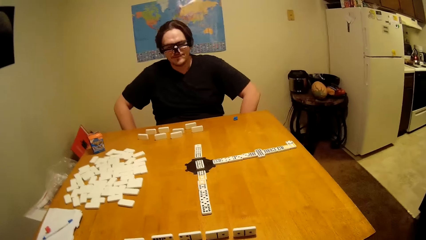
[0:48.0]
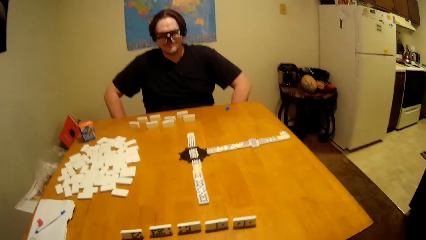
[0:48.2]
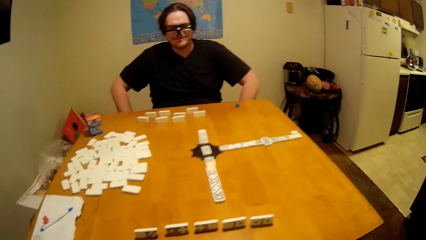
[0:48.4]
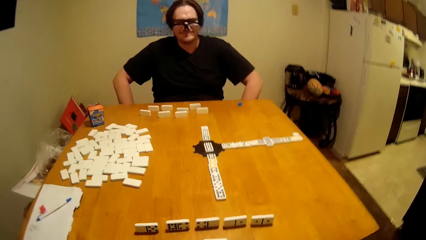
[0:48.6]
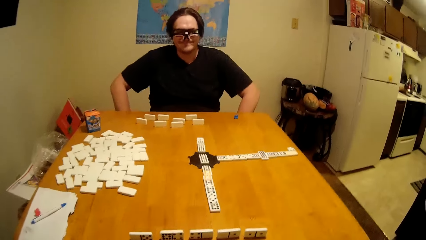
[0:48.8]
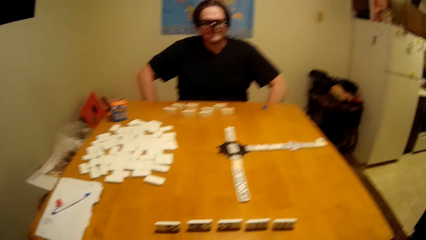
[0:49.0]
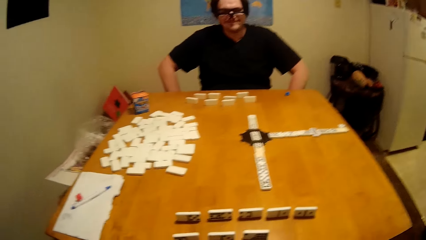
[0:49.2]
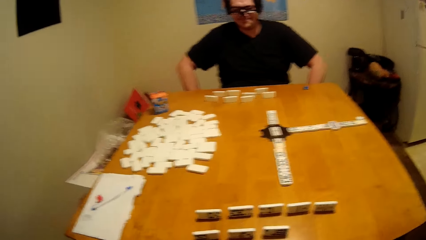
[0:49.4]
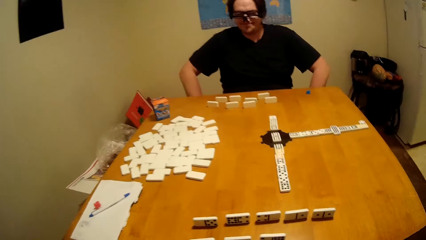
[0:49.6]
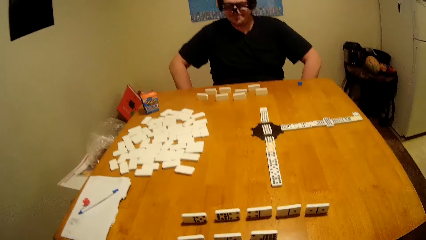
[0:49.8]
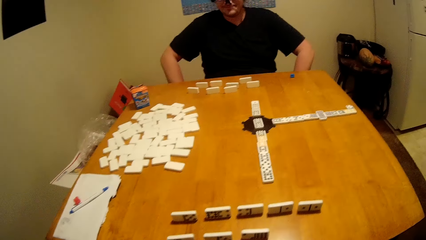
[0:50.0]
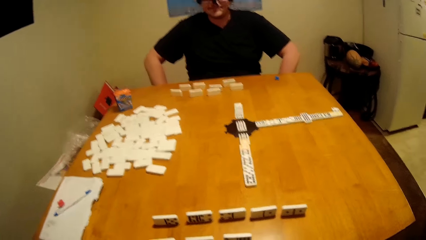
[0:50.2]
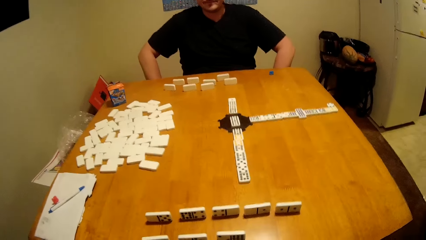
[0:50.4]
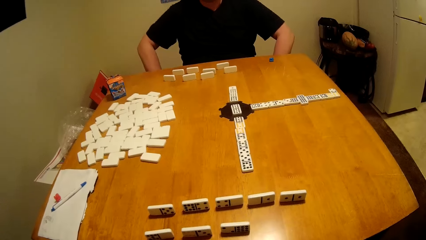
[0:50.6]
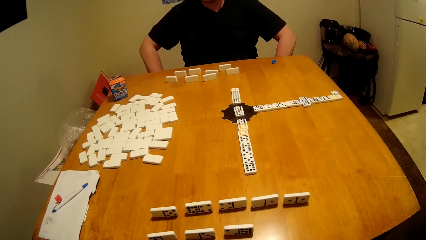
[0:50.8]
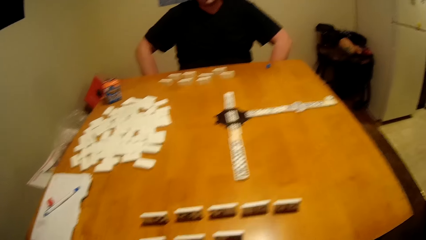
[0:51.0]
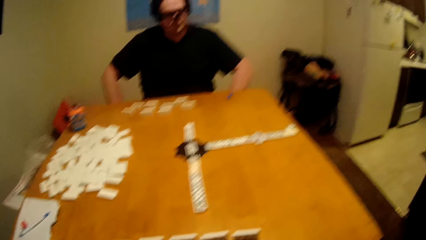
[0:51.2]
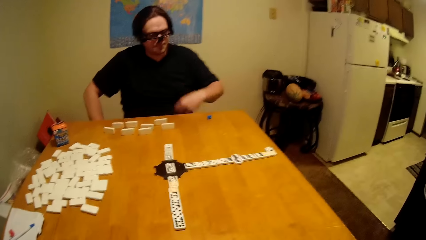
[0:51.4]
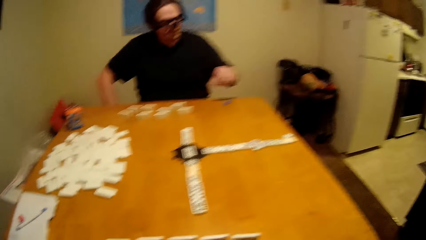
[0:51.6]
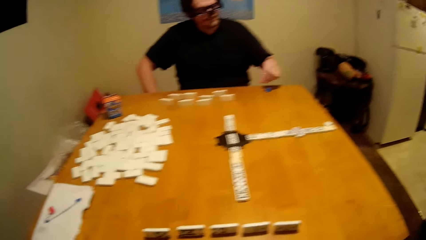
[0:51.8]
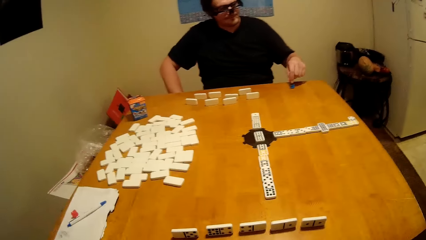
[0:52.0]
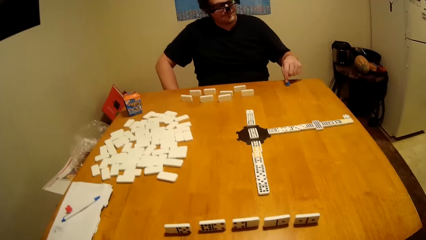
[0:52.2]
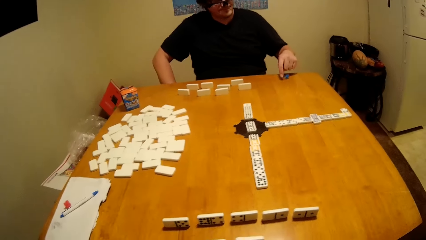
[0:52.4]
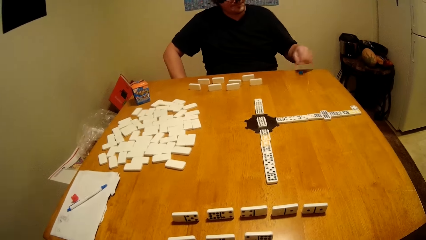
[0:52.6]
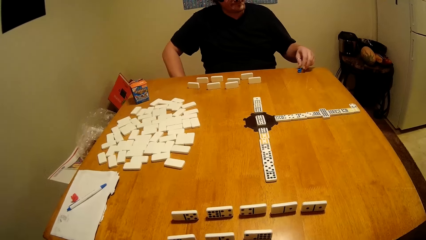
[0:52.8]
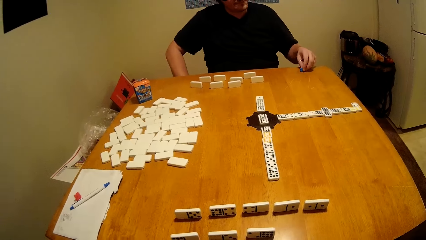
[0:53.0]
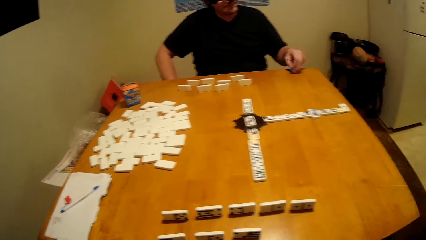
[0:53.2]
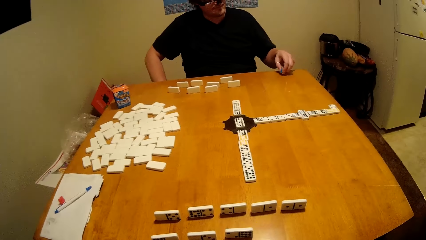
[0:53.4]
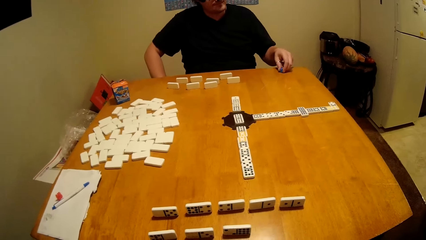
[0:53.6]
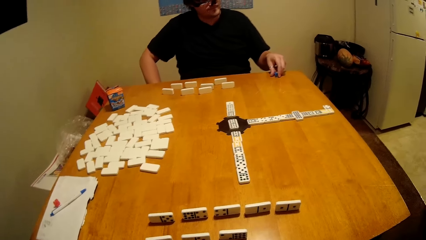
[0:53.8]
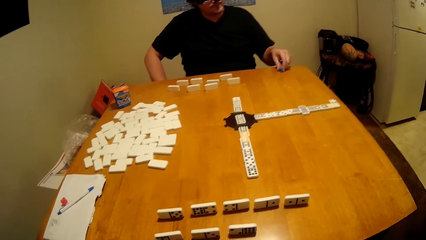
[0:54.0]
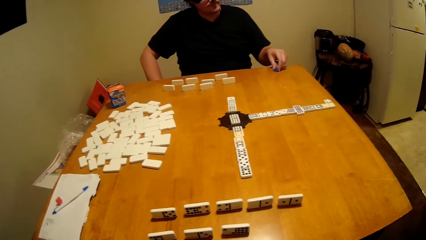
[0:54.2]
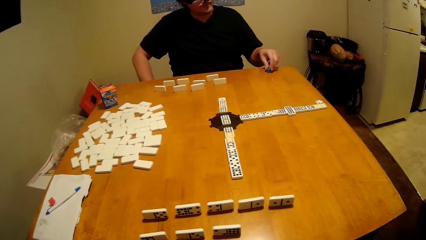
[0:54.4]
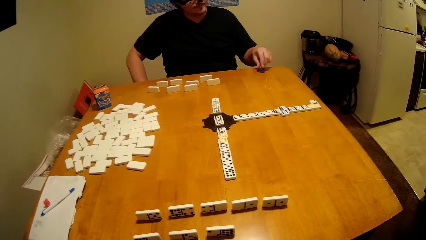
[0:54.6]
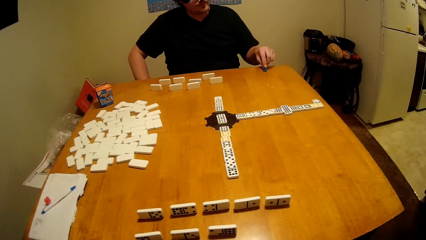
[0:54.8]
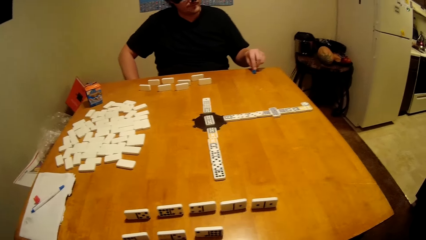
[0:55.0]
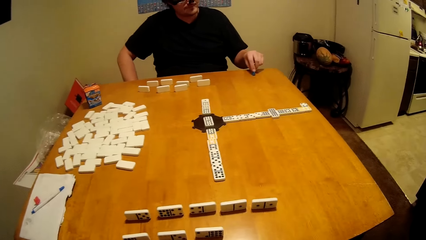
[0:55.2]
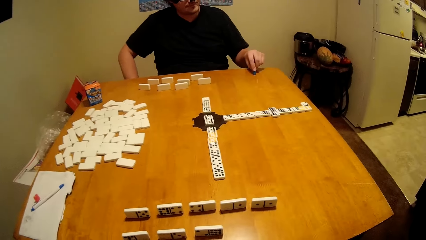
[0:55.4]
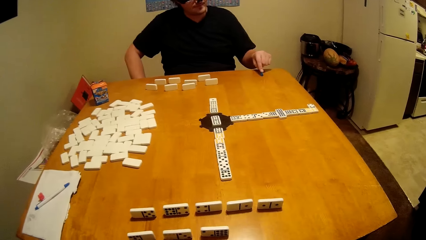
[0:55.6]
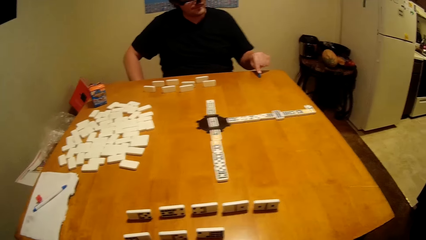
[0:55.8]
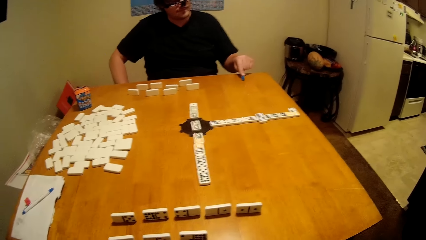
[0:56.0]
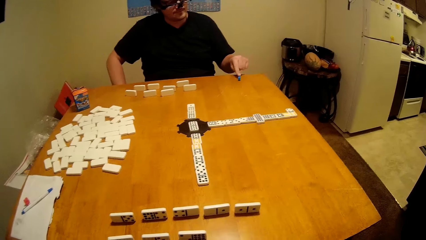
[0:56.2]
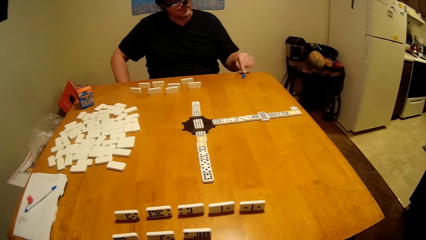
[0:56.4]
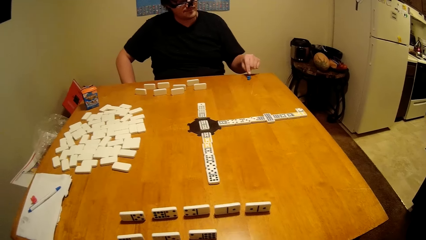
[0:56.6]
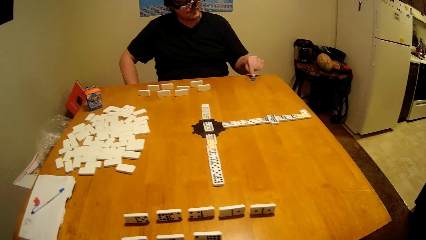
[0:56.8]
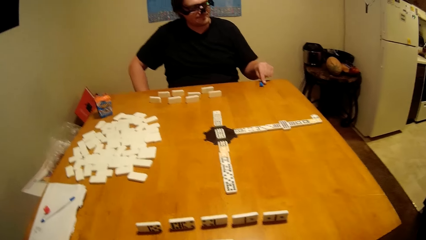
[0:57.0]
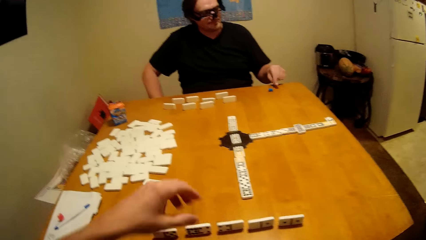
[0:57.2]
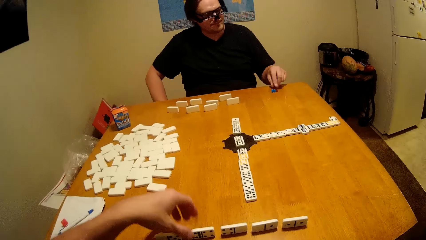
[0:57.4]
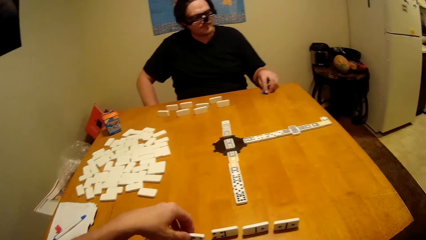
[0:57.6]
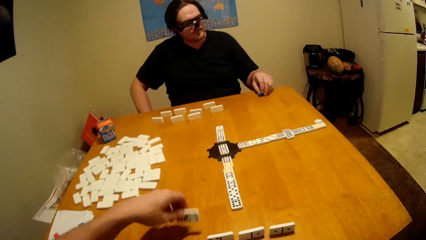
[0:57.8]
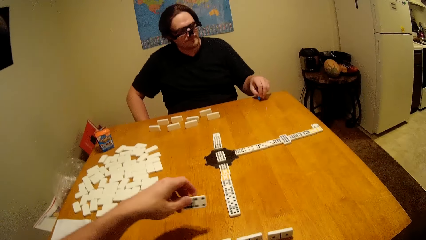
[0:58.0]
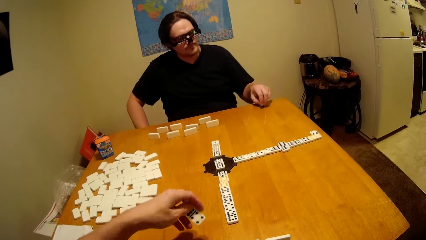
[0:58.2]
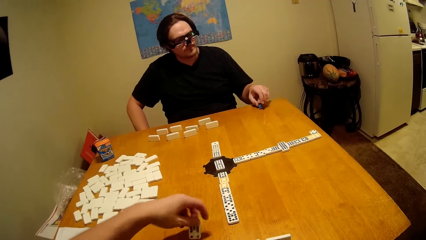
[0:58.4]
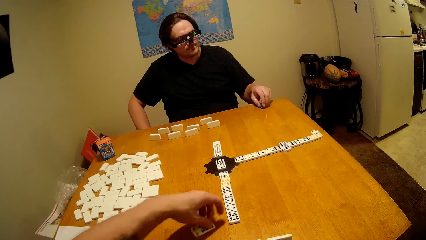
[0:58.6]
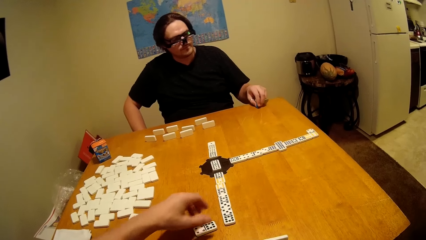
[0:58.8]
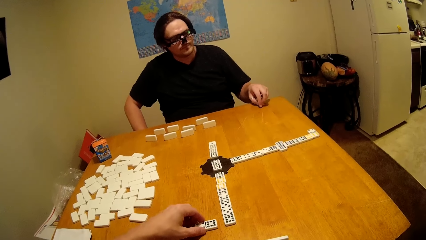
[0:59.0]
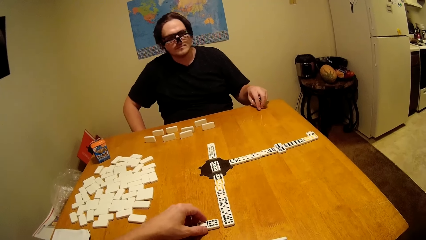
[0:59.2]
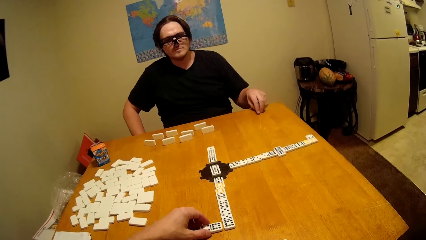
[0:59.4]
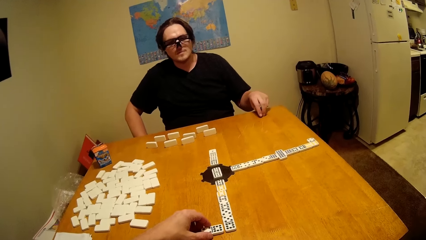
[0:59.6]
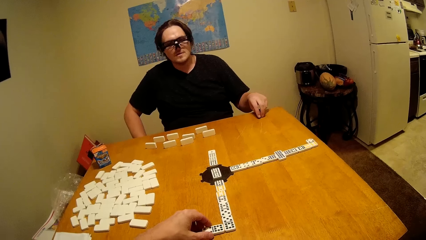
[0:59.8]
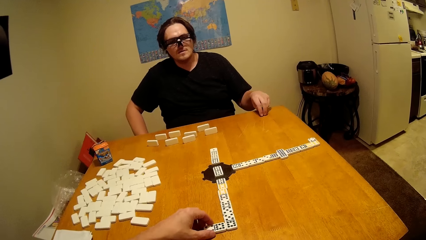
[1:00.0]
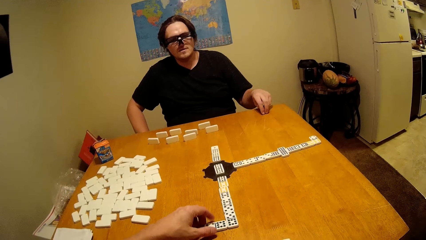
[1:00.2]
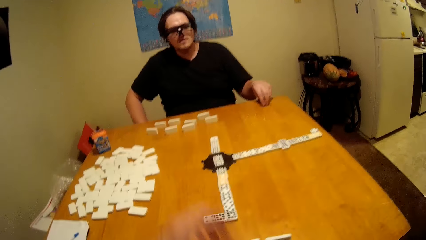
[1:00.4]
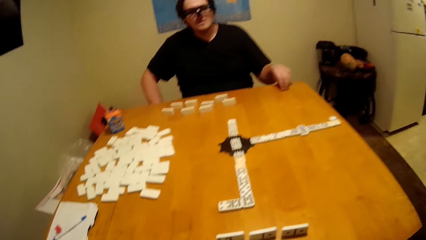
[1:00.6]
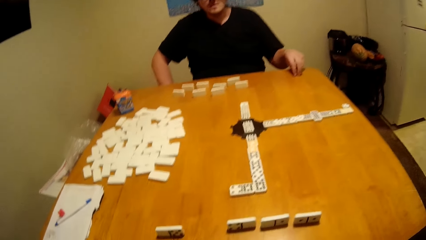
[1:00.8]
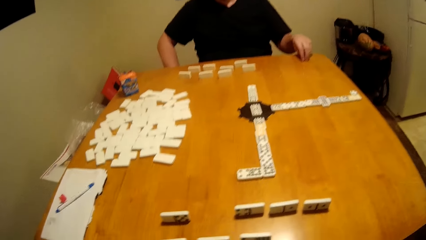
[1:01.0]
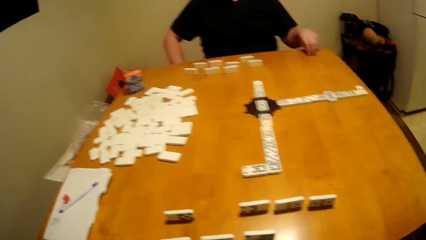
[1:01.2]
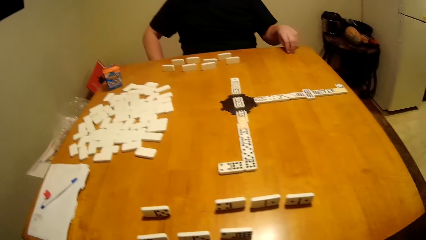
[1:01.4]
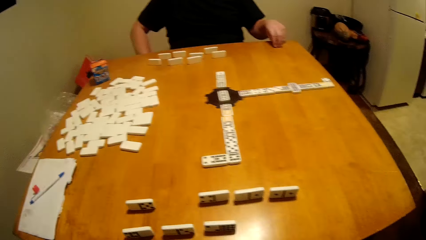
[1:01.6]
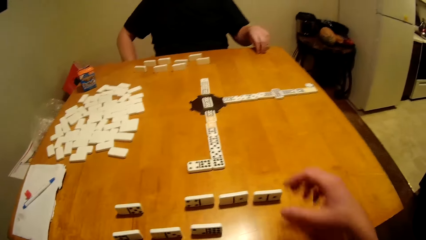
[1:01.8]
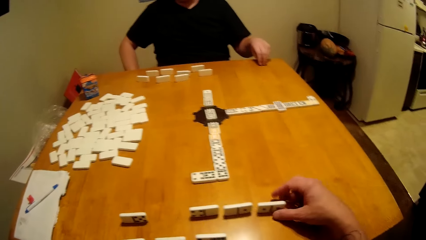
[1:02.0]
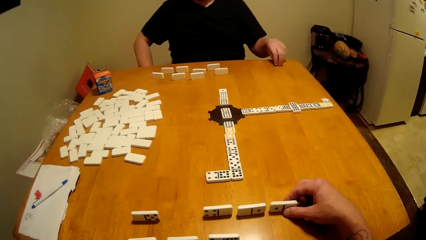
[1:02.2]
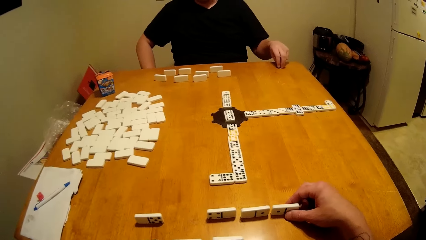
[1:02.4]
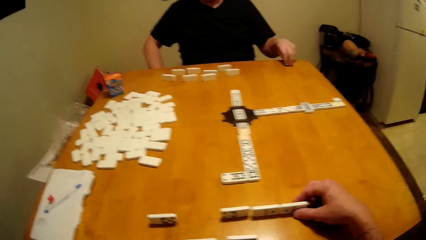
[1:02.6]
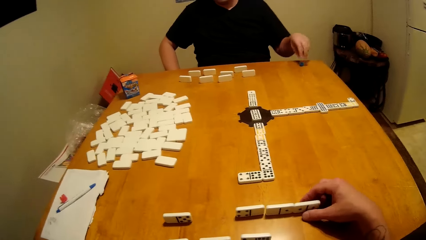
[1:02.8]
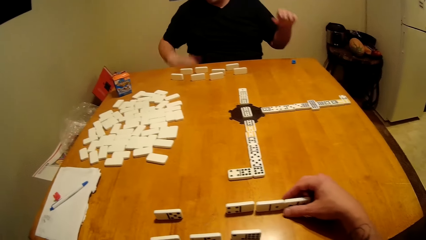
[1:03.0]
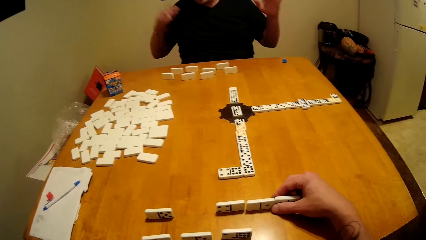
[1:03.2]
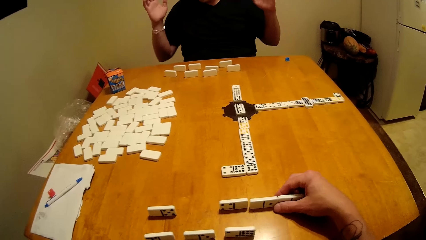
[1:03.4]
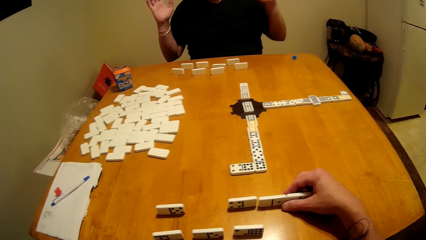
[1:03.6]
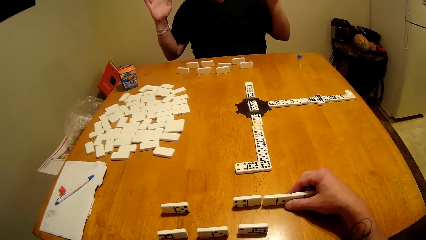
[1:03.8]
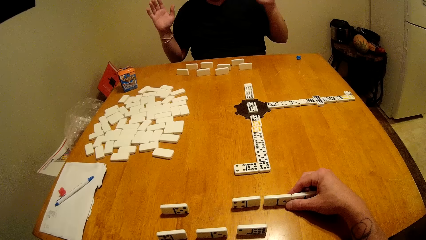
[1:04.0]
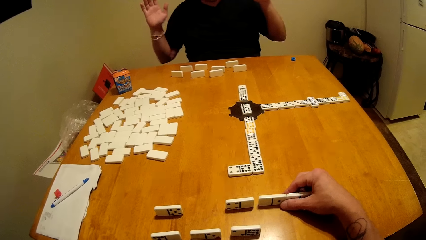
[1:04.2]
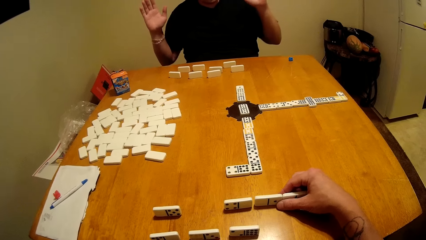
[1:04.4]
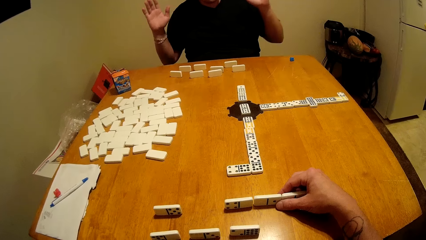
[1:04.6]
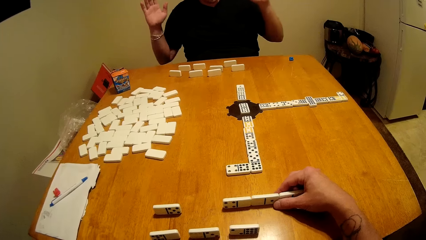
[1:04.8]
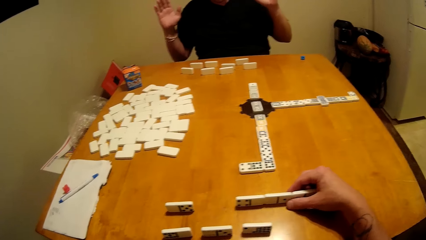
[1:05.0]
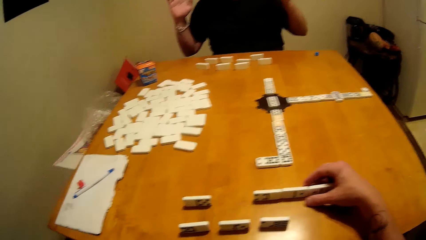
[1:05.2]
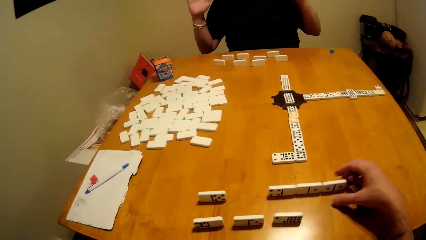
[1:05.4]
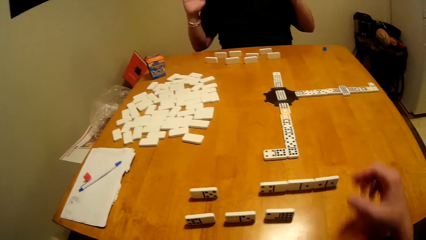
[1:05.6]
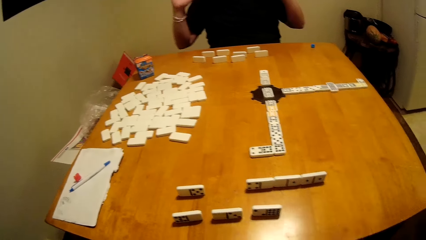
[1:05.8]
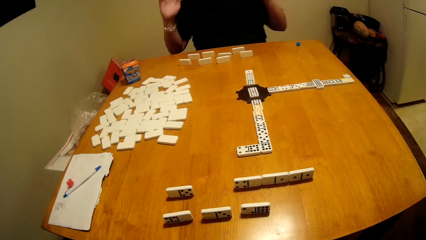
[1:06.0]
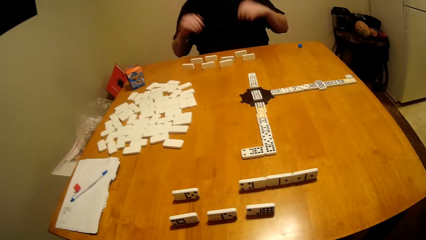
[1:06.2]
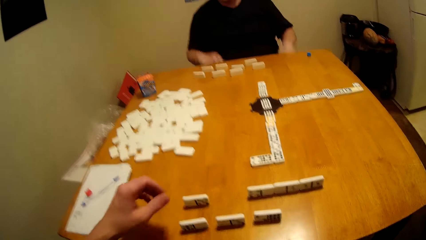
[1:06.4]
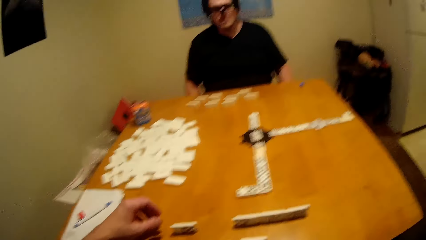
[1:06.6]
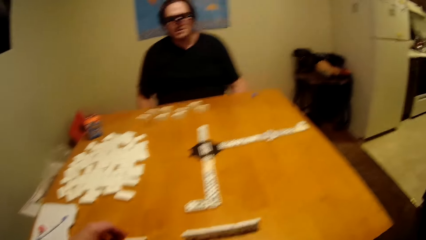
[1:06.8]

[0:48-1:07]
A man talks to the camera wearer. The man plays domino and touches the domino piece. The camera wearer takes the dominoes. They arrange the domino. They put the domino piece down. They take the dominoes. The man lifts up the hand.
